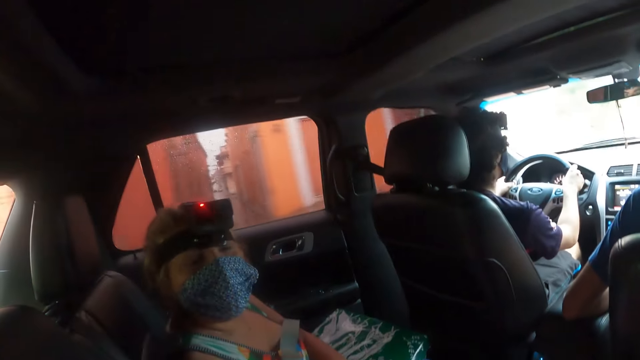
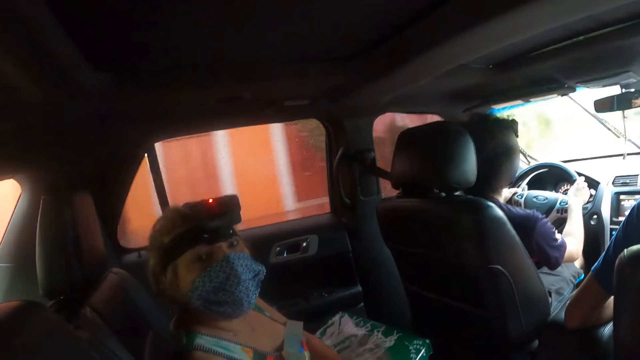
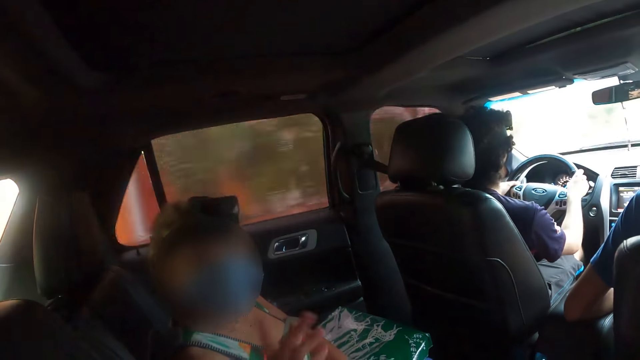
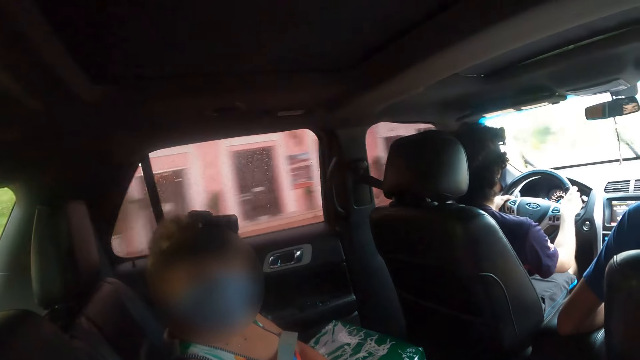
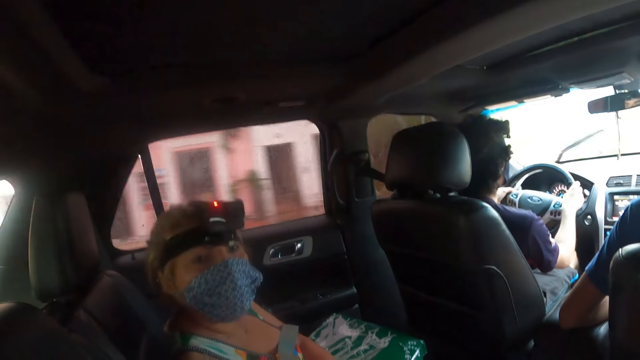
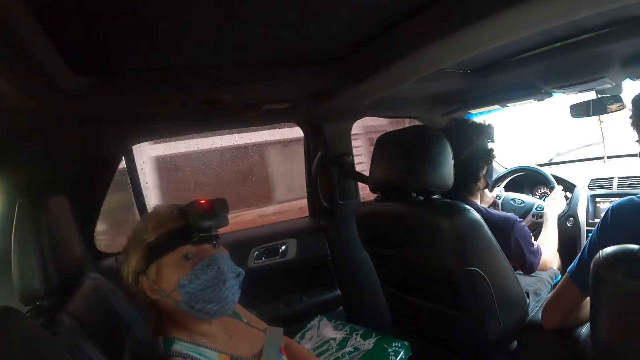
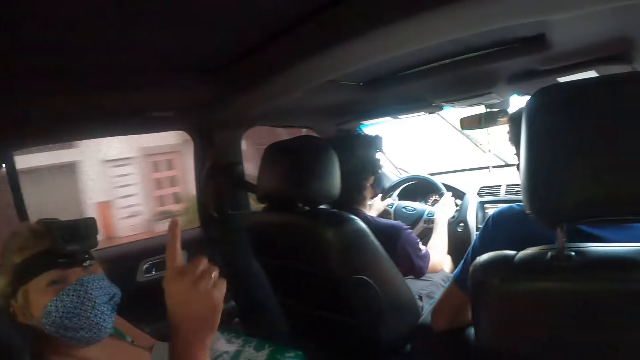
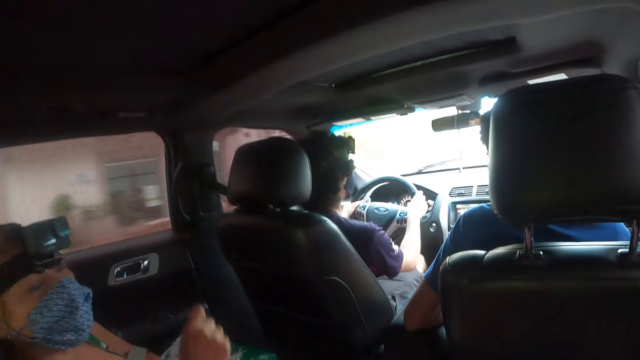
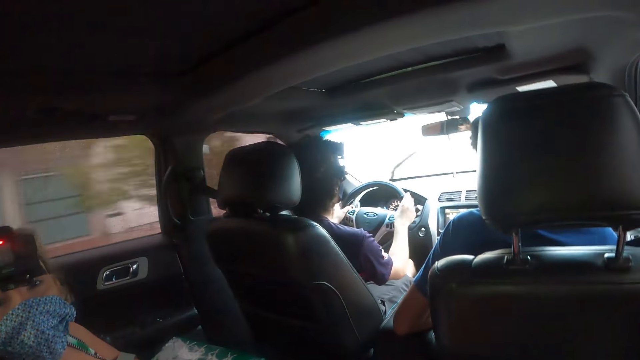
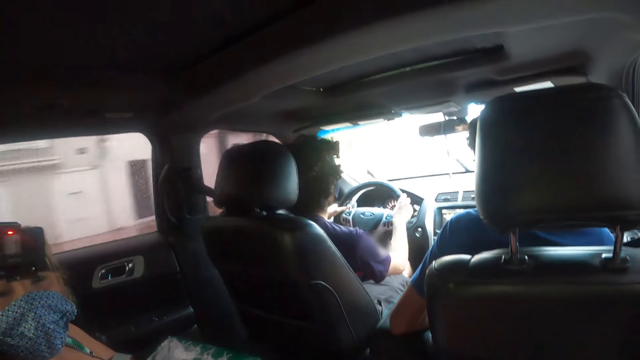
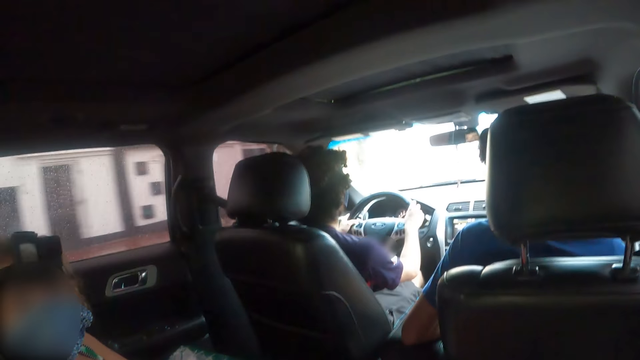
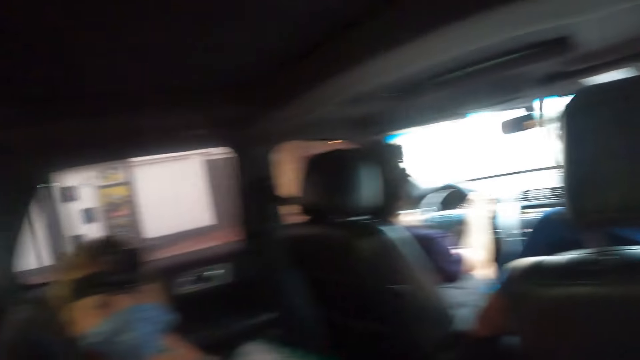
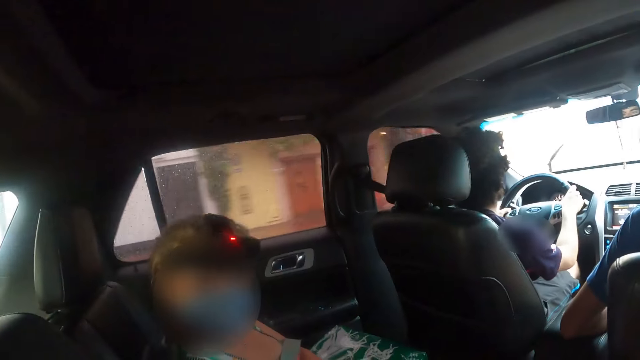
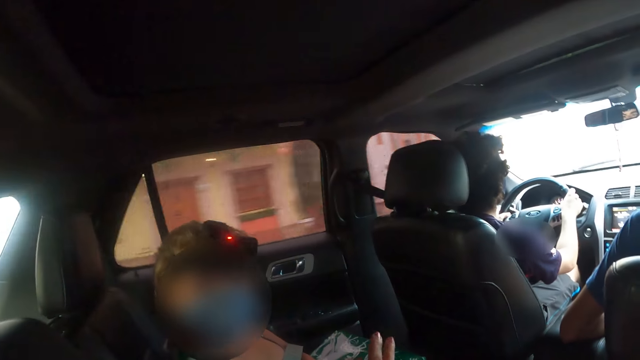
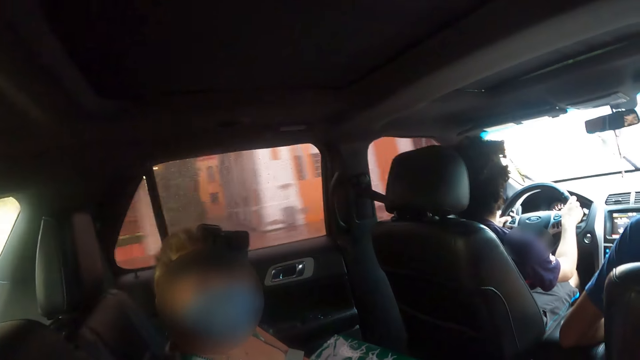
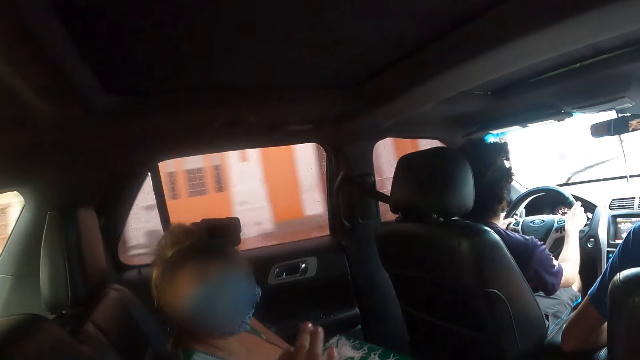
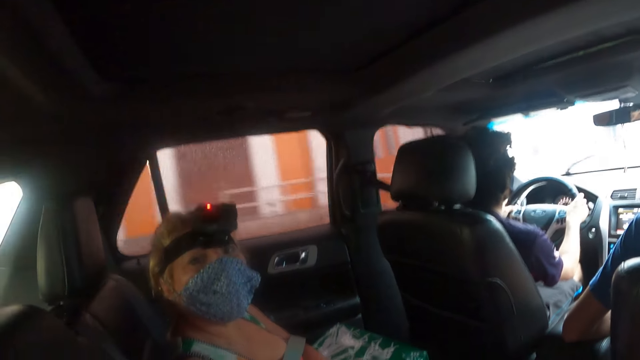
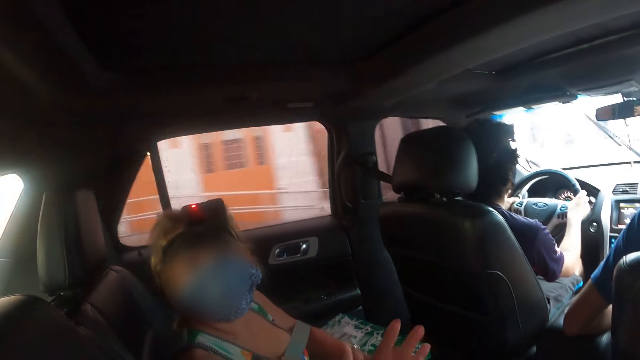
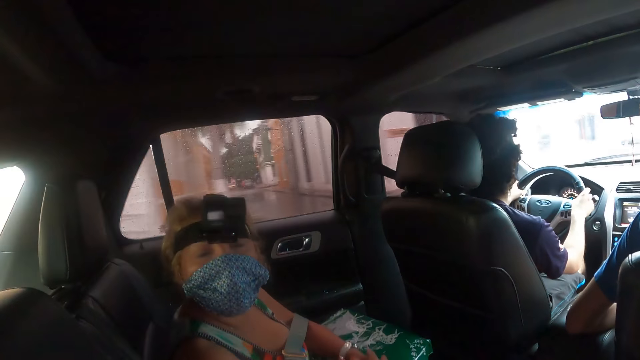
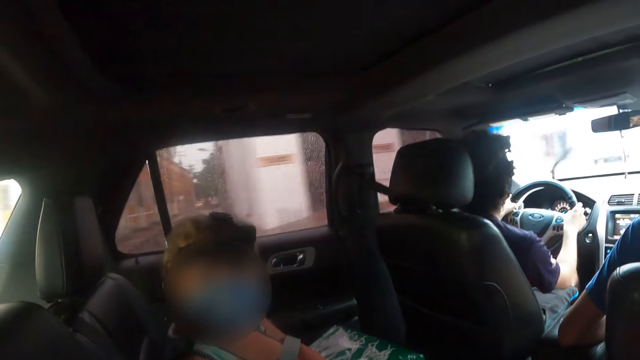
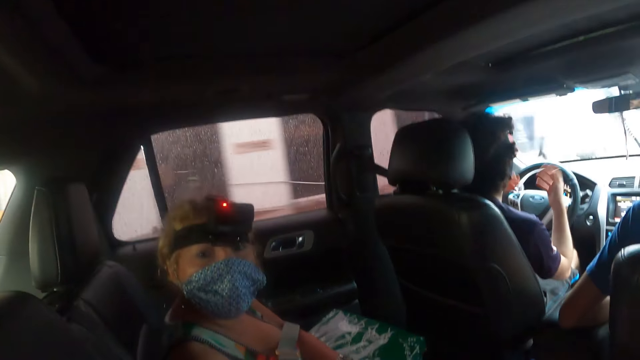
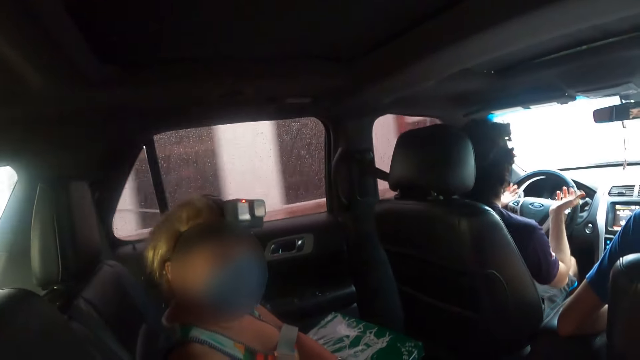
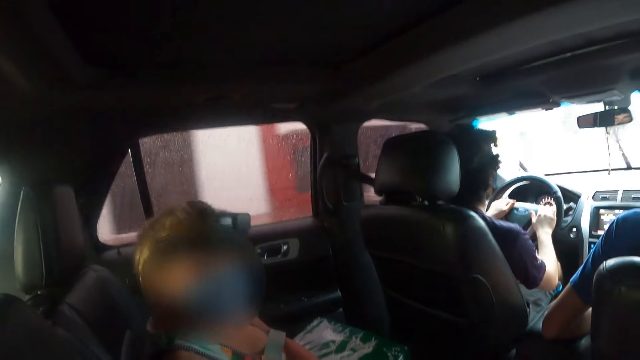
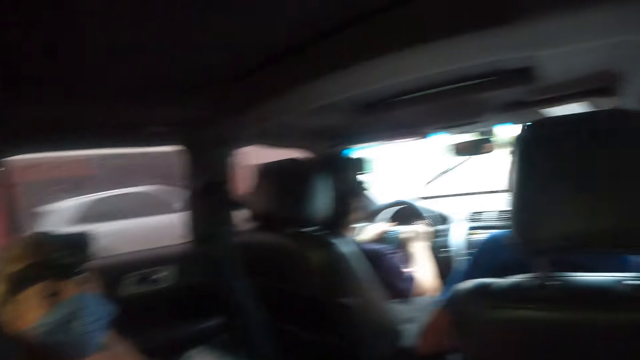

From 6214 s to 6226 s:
A woman talks to the camera wearer. The woman lifts up the hand. The woman talks to the camera wearer.

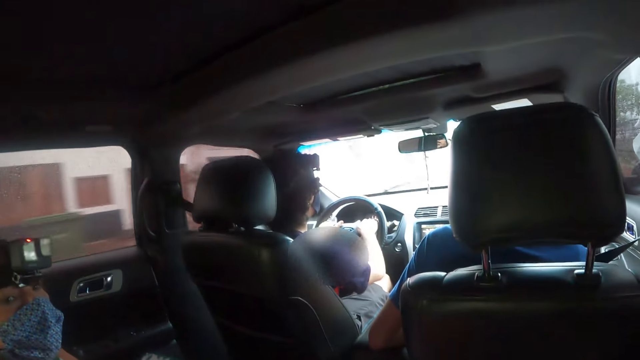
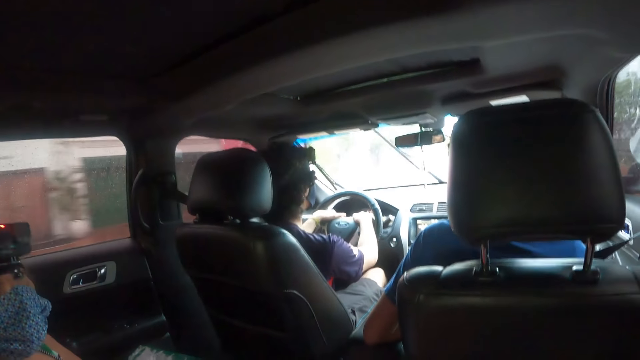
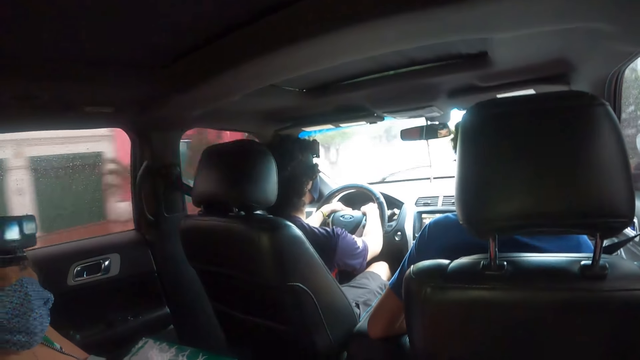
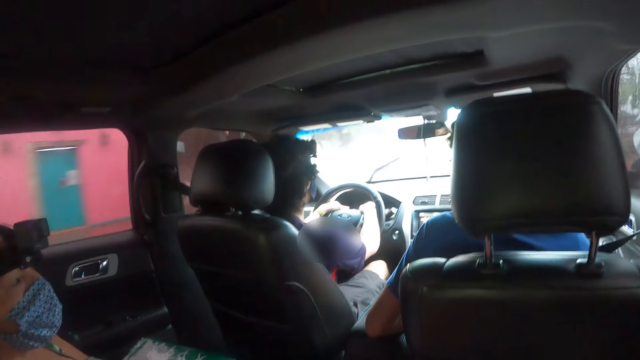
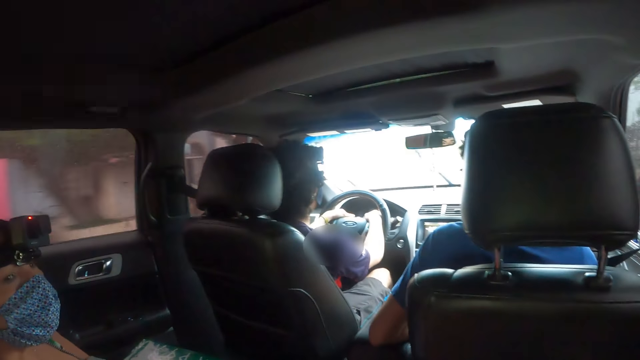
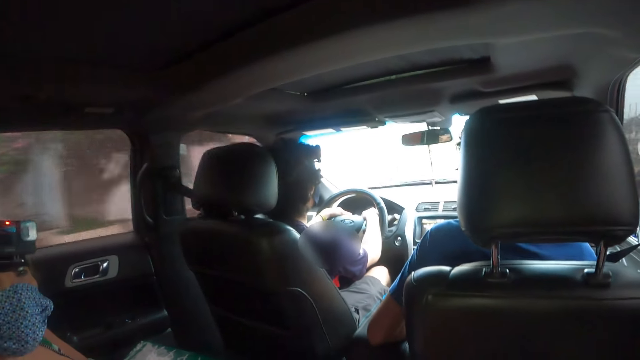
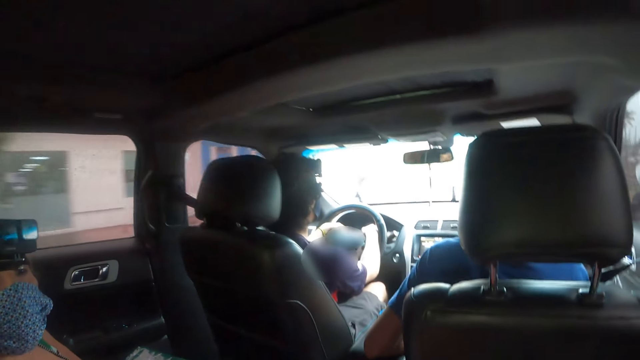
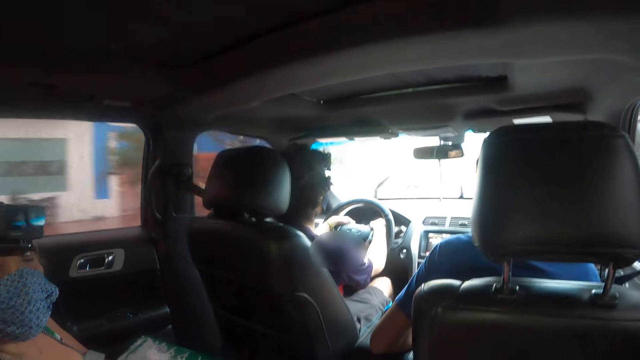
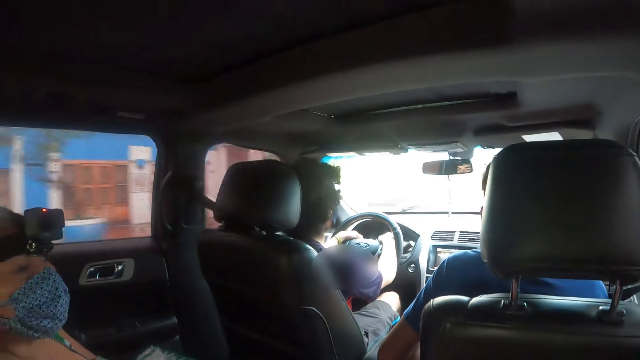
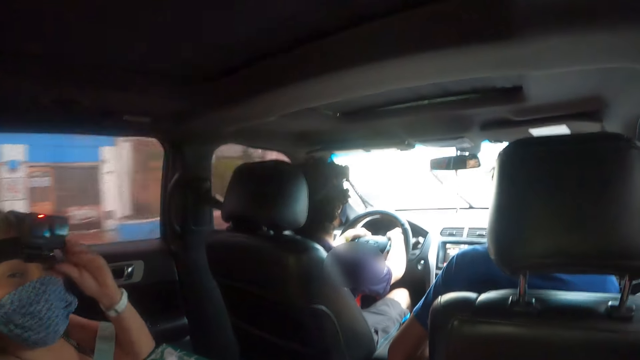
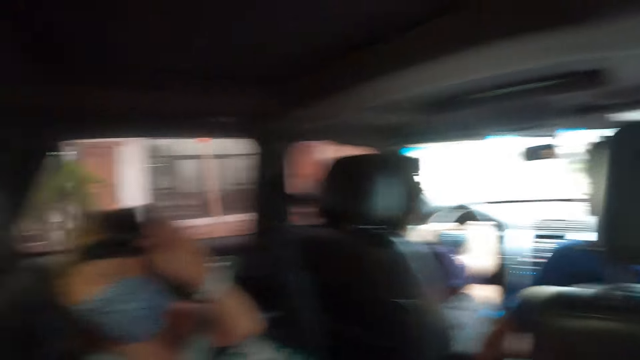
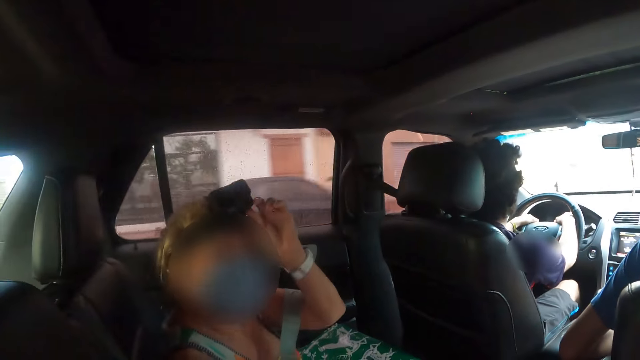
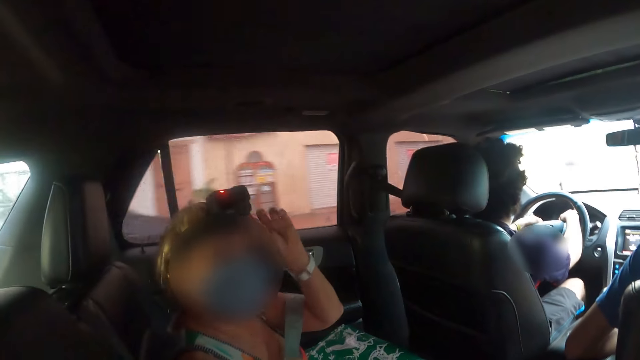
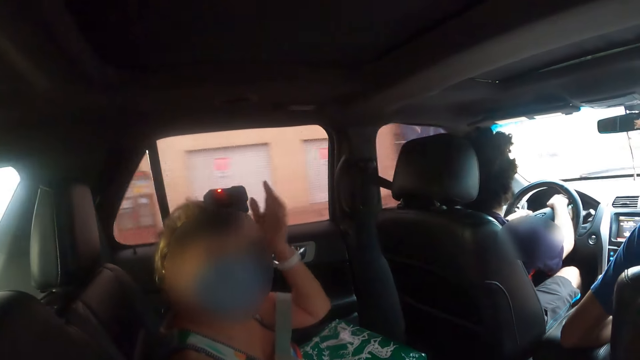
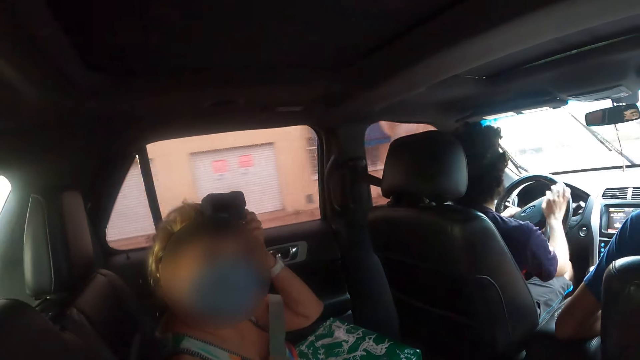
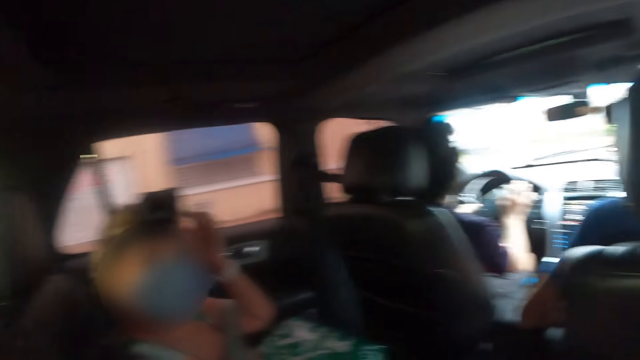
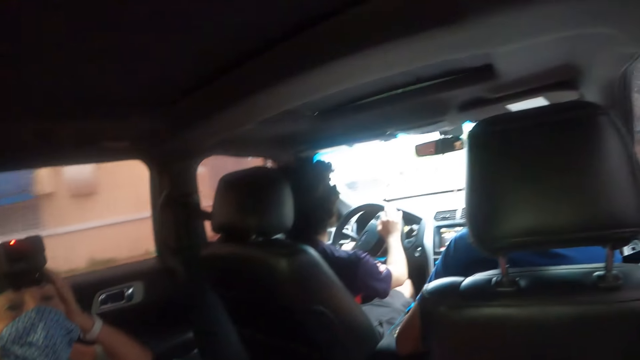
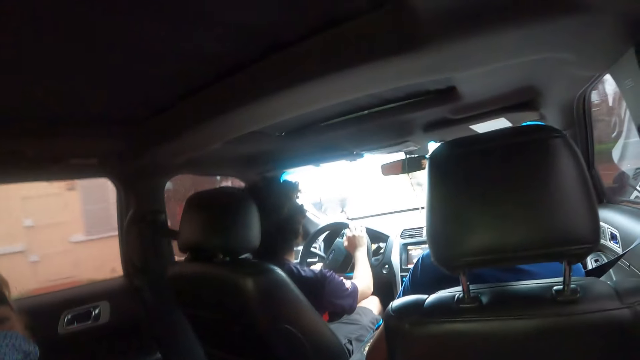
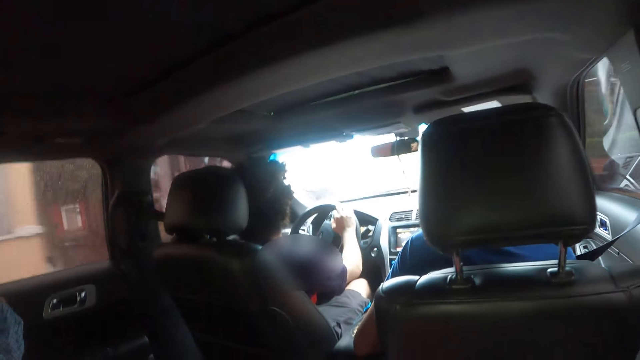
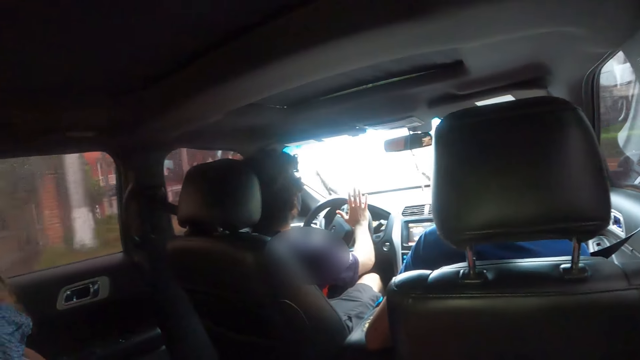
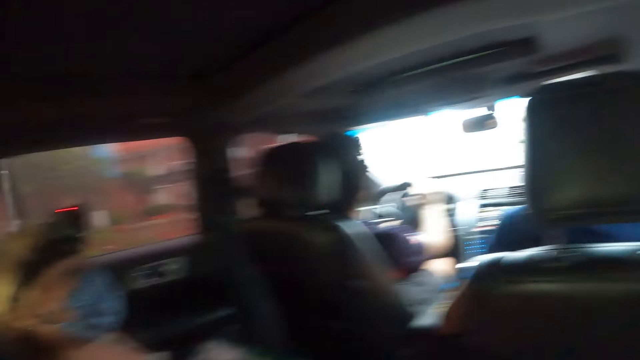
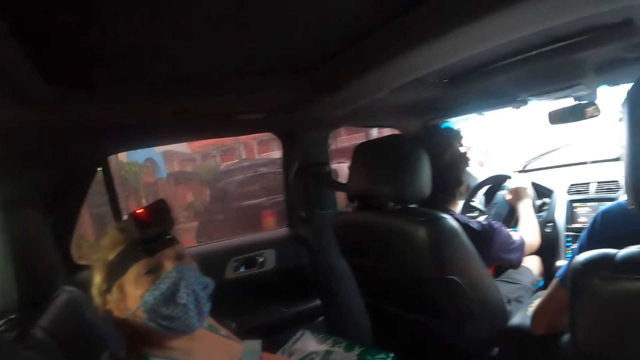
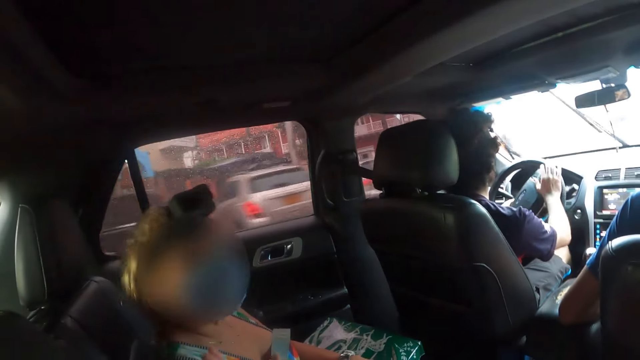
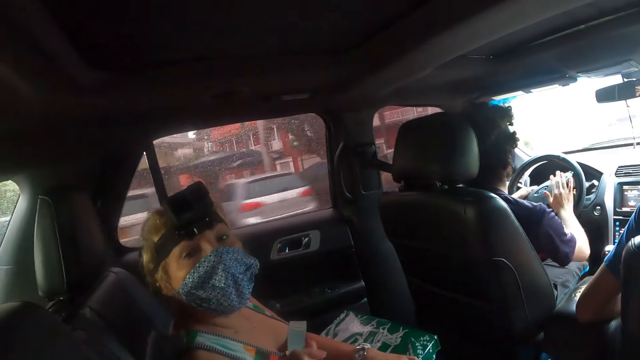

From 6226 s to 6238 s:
A woman adjusts her head camera. The woman touches her hair. The woman converses to the camera wearer in the car.
